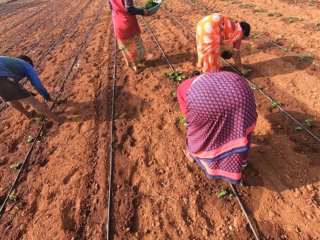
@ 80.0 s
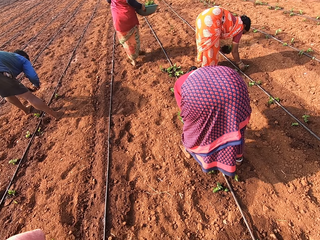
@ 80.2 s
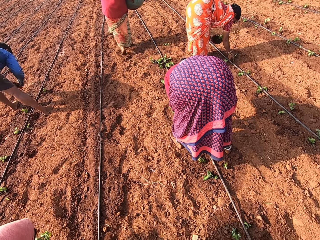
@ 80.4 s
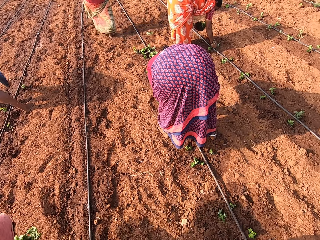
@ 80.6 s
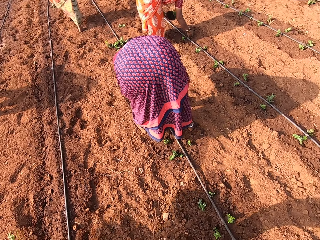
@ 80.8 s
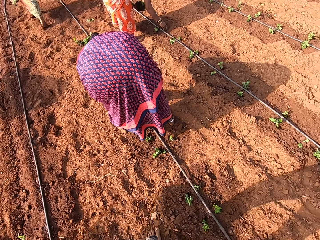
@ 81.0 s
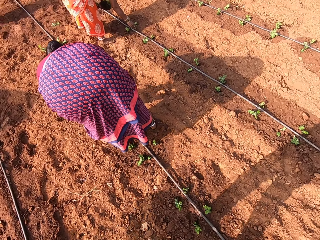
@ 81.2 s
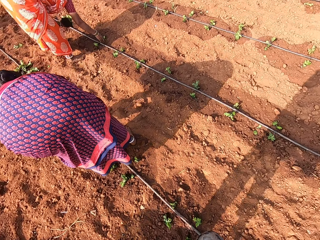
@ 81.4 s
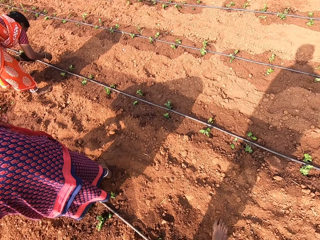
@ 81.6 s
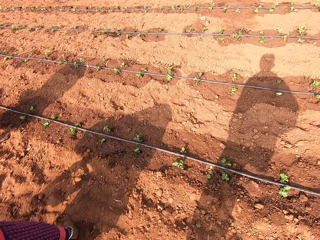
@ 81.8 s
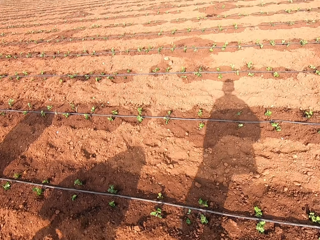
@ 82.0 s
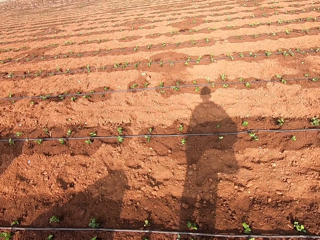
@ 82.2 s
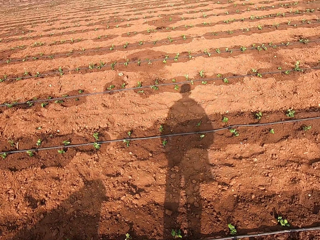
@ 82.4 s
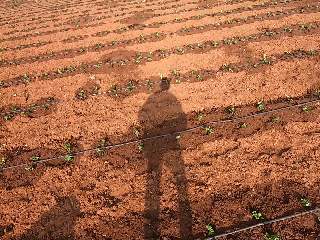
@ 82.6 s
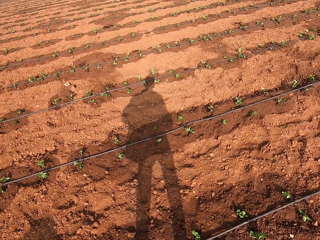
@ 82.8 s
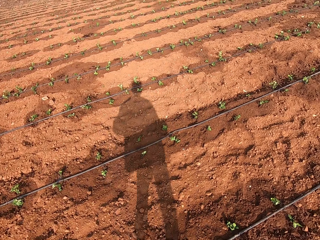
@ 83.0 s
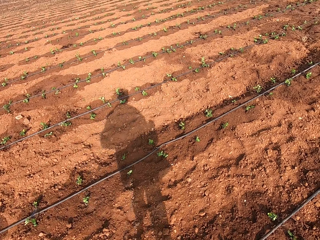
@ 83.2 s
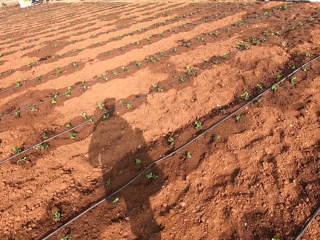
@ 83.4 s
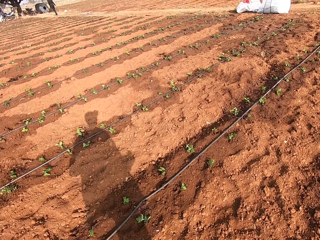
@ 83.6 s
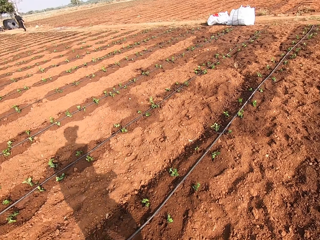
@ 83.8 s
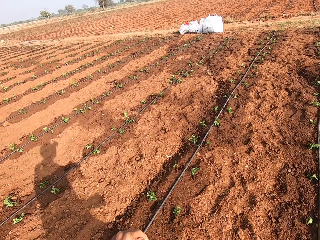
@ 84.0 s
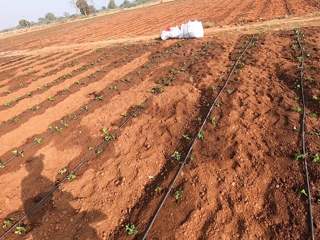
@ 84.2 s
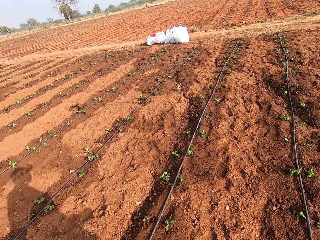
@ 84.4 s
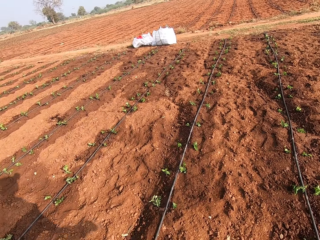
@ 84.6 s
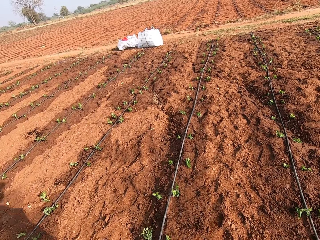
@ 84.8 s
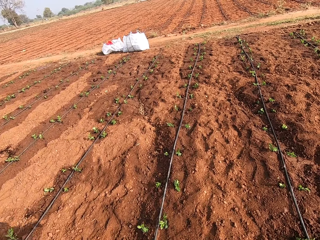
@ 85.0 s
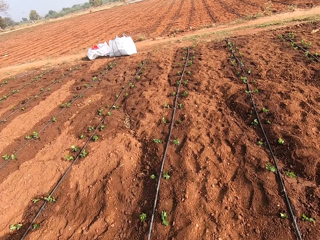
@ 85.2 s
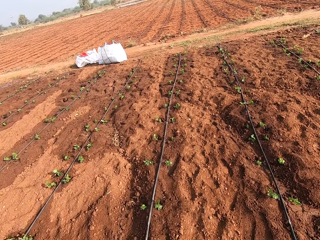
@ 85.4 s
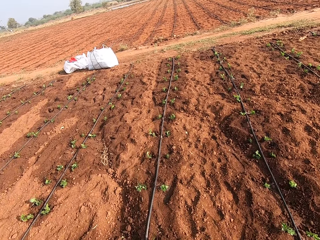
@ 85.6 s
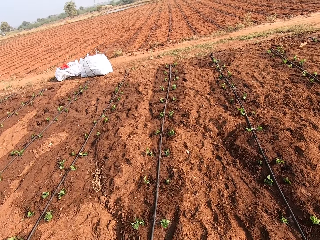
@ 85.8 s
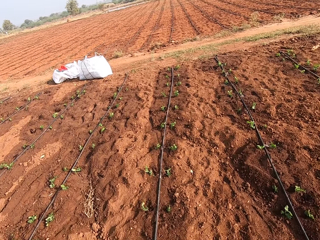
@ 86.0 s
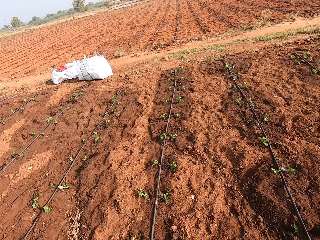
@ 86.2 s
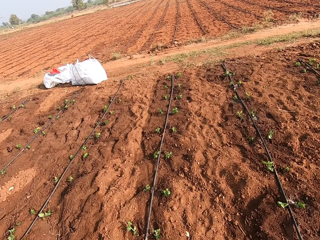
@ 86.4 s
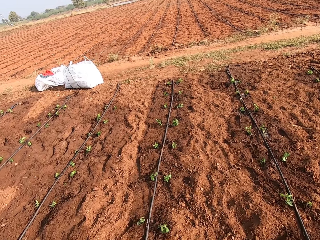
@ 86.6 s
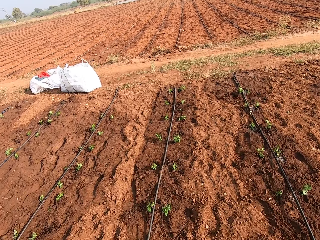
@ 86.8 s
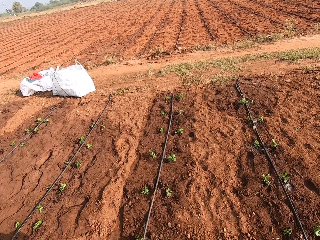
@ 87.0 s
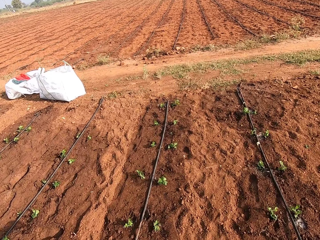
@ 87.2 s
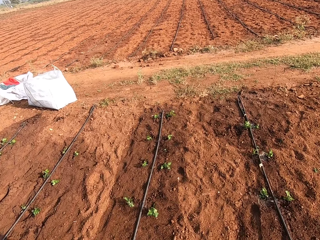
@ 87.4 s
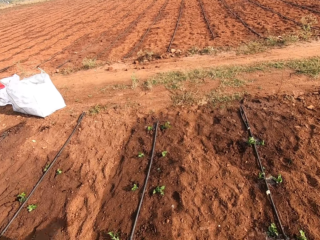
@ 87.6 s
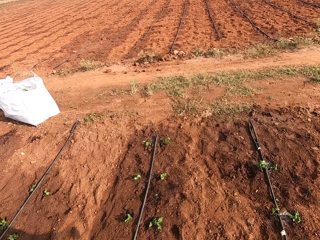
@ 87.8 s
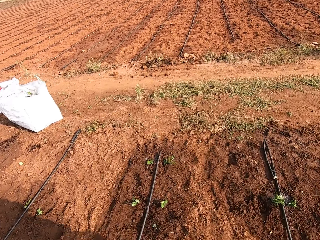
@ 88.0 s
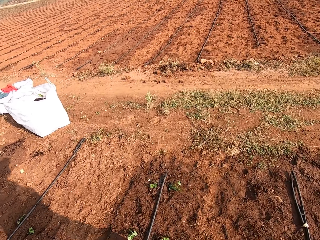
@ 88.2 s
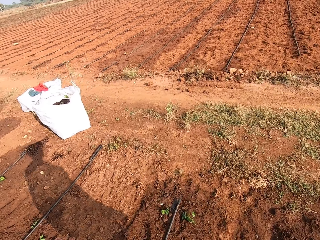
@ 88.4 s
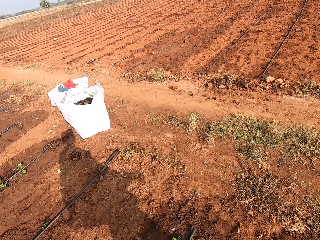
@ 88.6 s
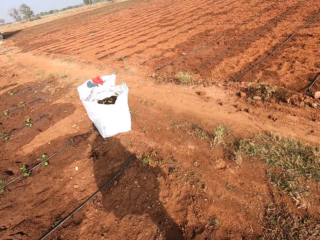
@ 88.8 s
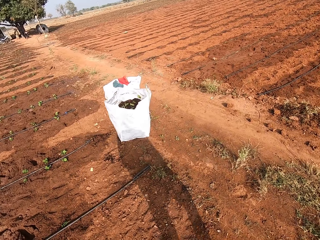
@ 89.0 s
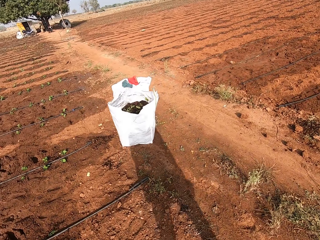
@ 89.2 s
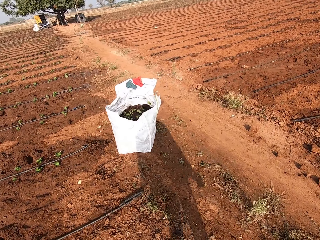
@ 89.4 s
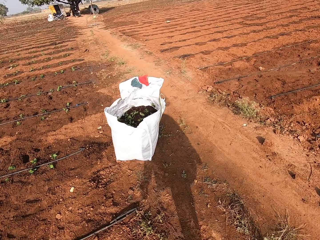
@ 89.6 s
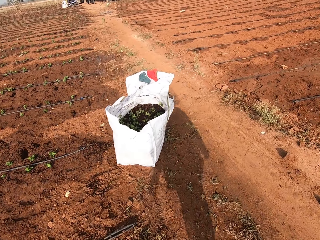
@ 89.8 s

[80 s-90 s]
The camera wearer walks in the farm.

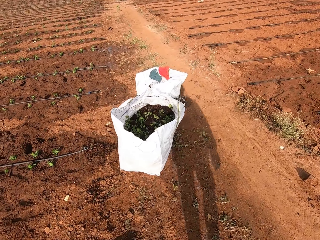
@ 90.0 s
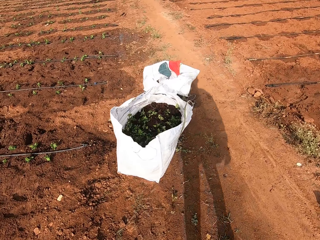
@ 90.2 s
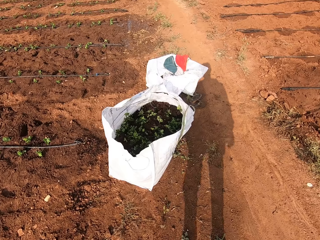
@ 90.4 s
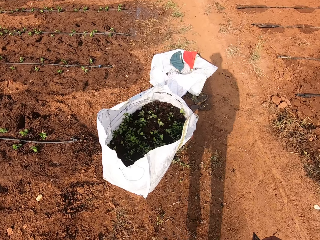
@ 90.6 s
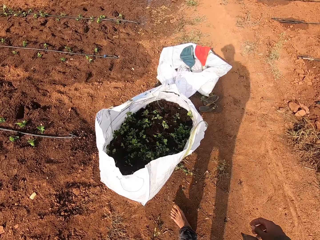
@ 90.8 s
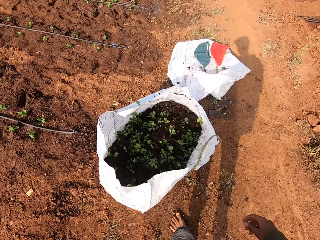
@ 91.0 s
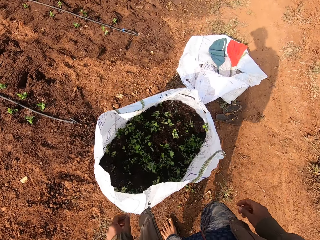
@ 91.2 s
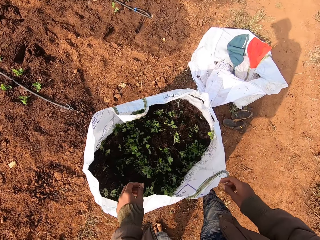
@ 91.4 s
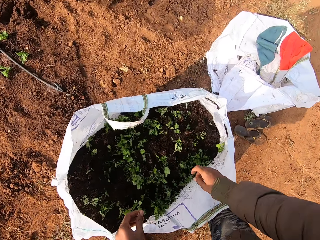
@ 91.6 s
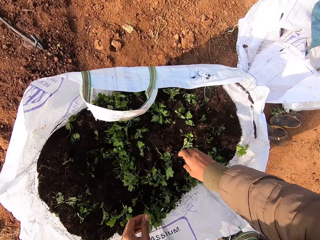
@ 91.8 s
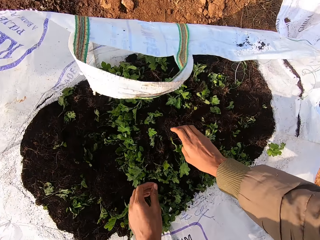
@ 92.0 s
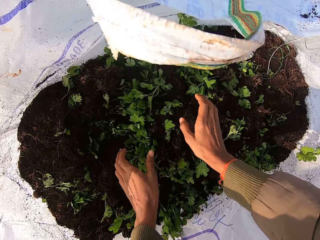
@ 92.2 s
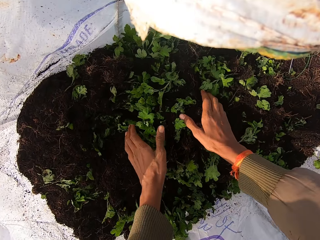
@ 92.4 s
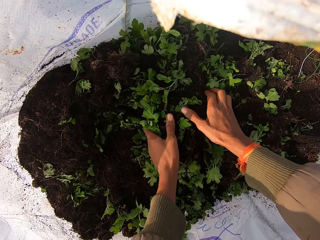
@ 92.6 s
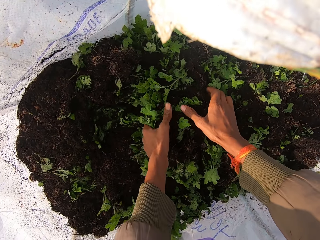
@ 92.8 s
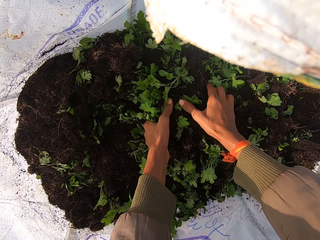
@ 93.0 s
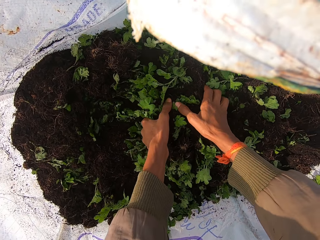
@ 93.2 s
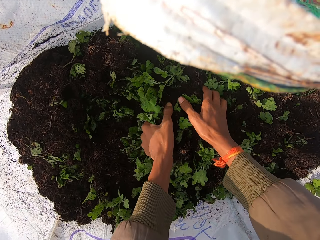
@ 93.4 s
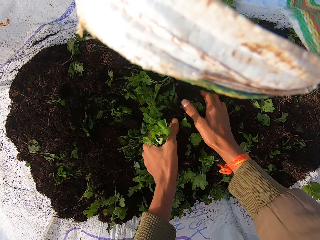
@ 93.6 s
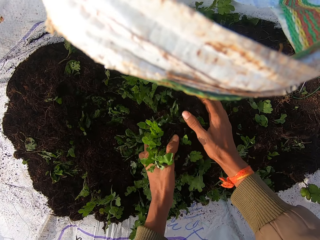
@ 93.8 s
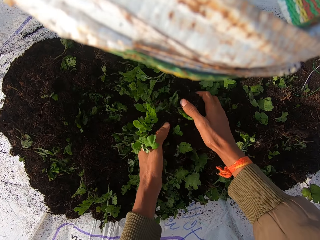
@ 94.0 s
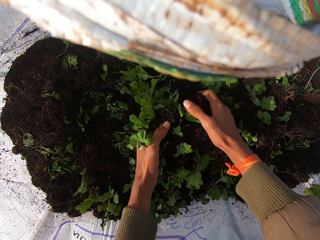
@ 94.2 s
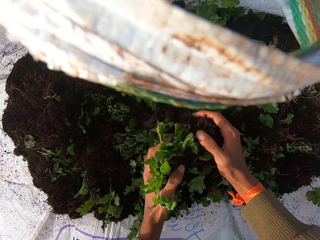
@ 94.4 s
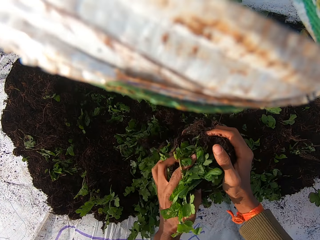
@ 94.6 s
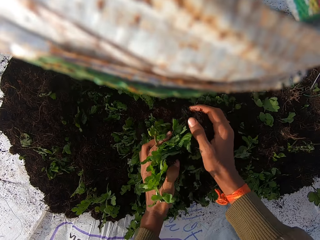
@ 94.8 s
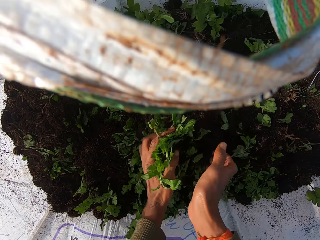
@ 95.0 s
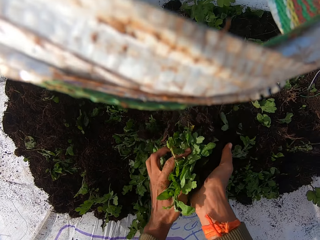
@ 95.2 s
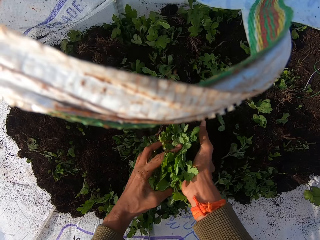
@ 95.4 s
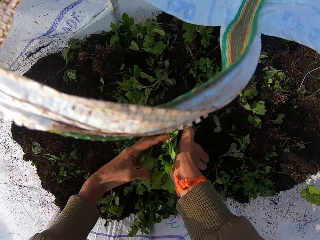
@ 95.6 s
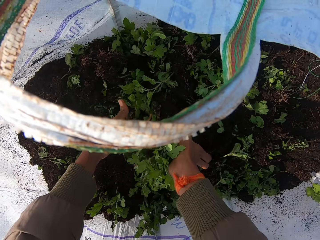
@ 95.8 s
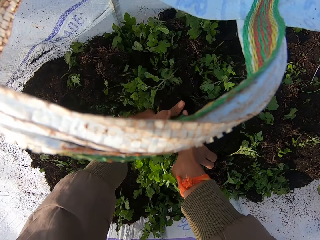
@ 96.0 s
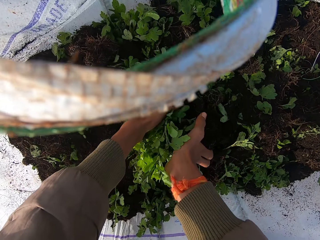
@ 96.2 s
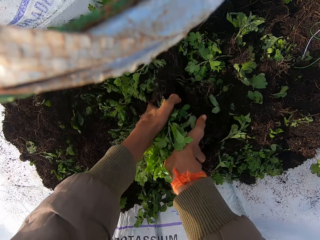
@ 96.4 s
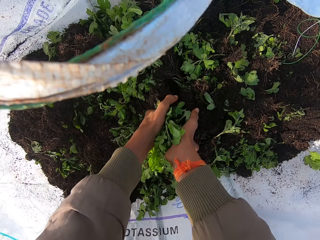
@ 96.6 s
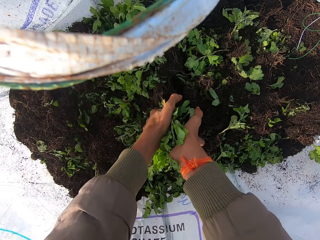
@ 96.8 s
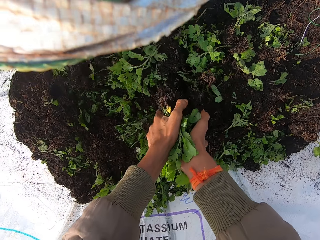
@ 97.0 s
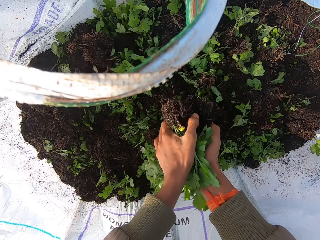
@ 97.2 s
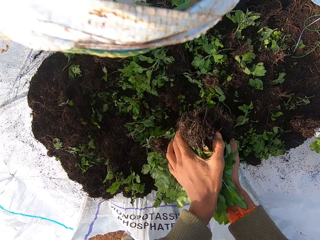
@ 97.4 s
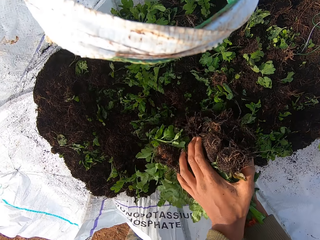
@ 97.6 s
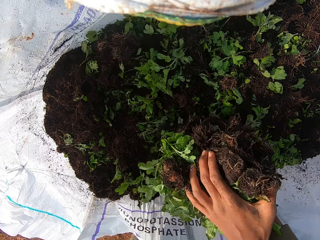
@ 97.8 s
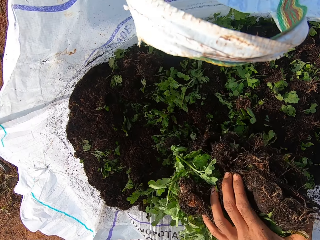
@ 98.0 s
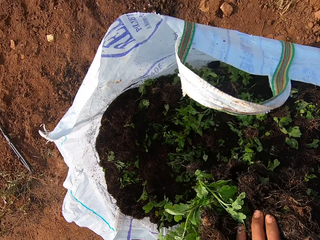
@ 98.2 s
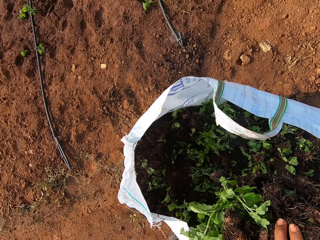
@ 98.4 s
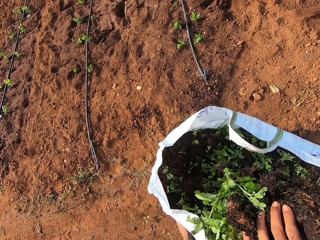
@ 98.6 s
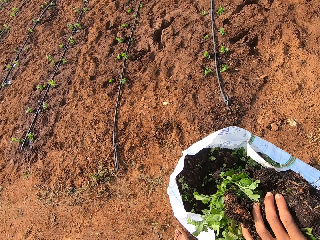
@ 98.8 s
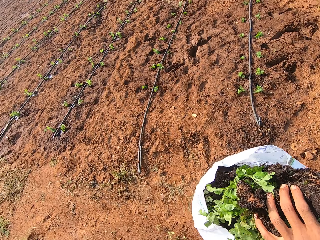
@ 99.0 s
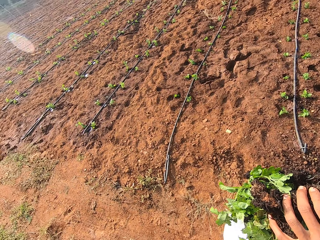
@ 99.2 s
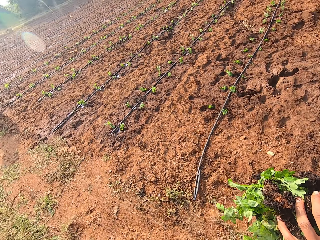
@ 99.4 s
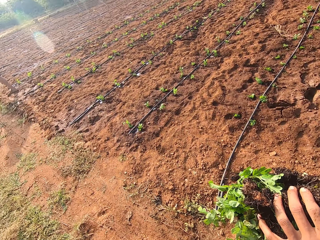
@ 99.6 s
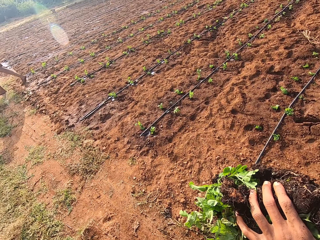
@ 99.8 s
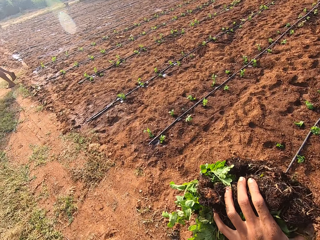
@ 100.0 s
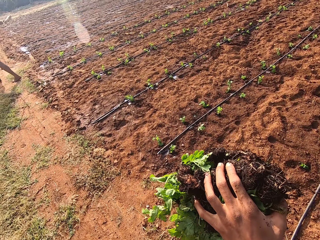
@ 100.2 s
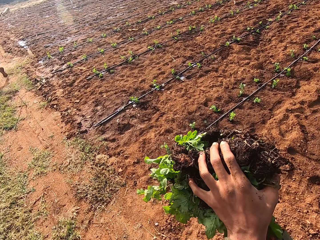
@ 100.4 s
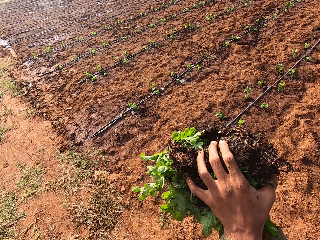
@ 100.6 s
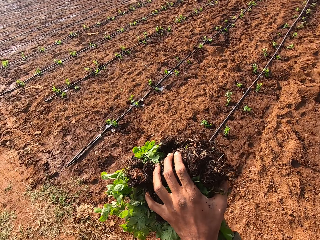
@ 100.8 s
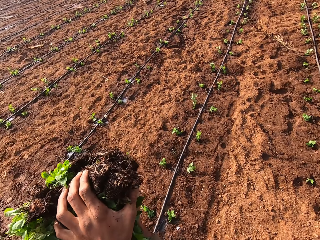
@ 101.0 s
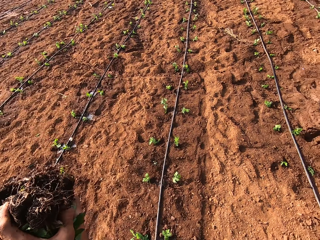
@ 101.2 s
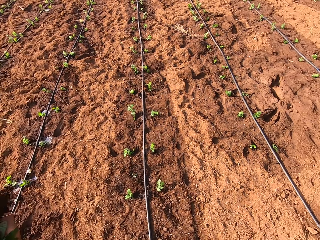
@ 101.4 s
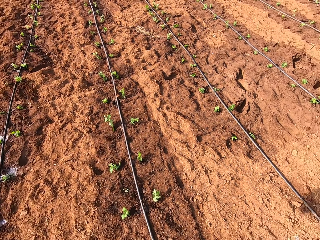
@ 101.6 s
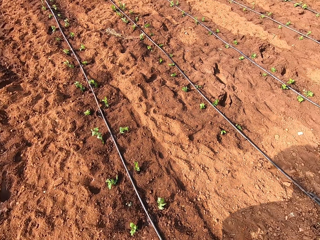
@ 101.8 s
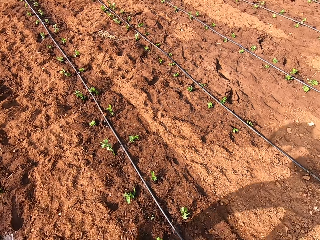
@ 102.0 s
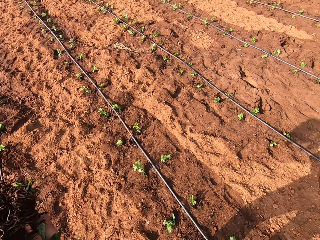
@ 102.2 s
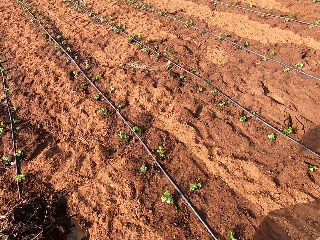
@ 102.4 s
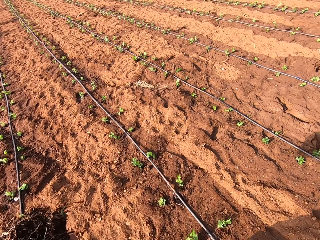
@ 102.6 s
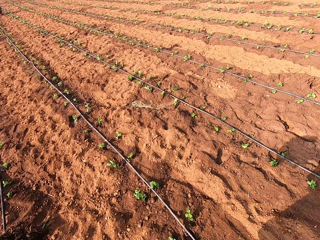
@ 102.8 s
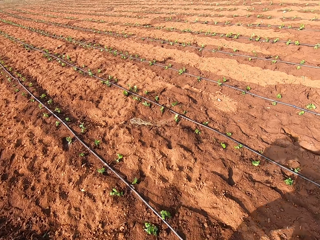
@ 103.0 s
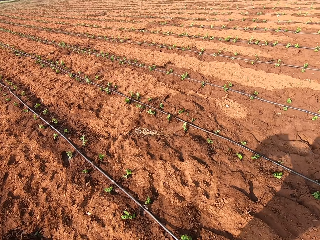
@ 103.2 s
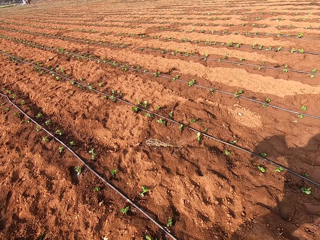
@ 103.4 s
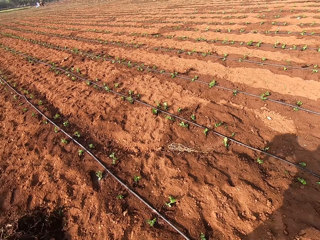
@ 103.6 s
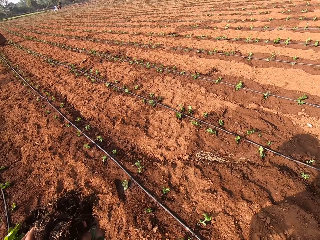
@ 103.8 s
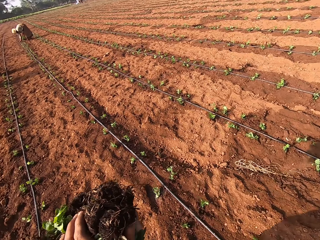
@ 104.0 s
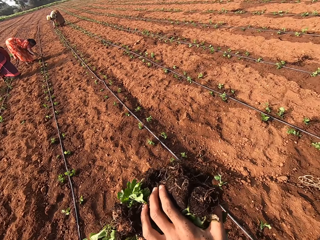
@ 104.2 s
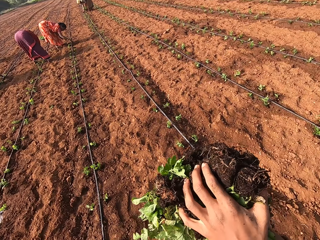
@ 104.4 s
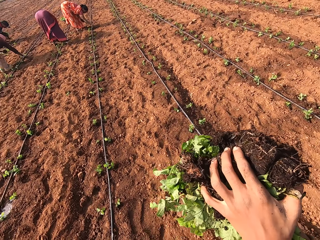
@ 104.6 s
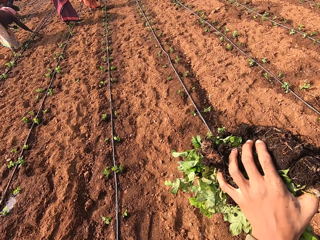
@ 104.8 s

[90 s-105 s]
The camera wearer lifts vegetables from the sack with both hands. They walk in the farm.
